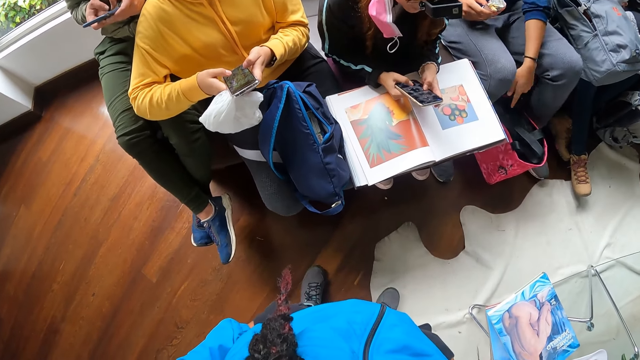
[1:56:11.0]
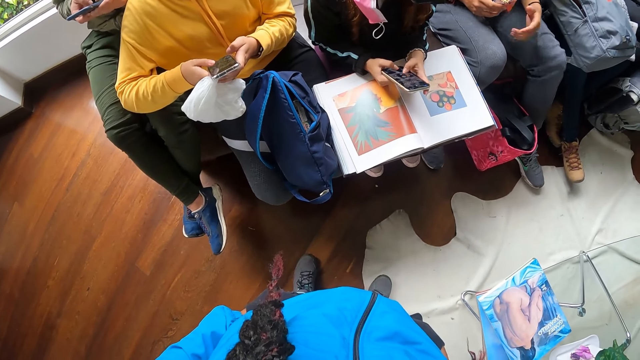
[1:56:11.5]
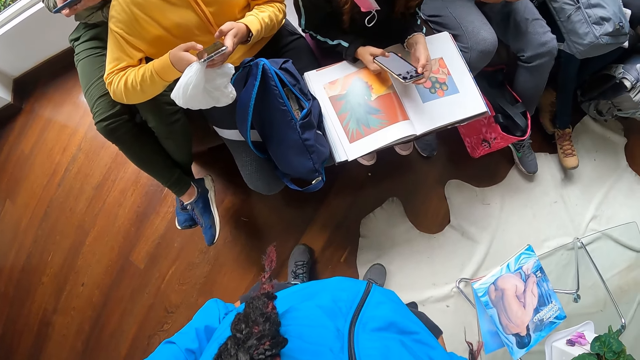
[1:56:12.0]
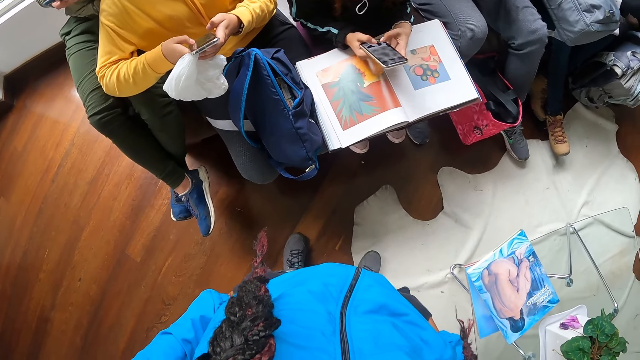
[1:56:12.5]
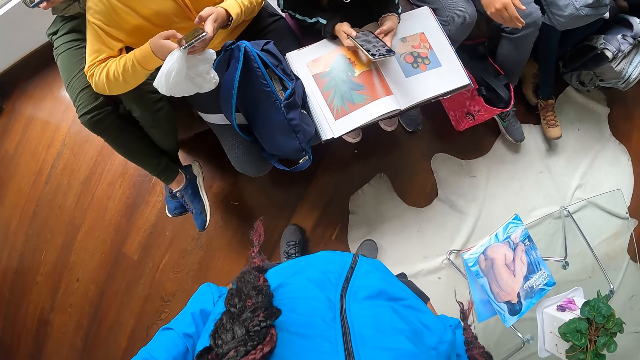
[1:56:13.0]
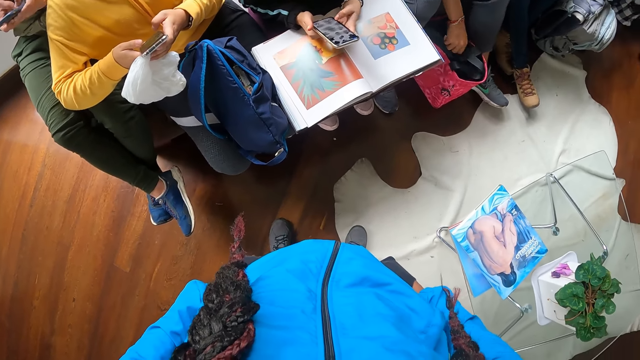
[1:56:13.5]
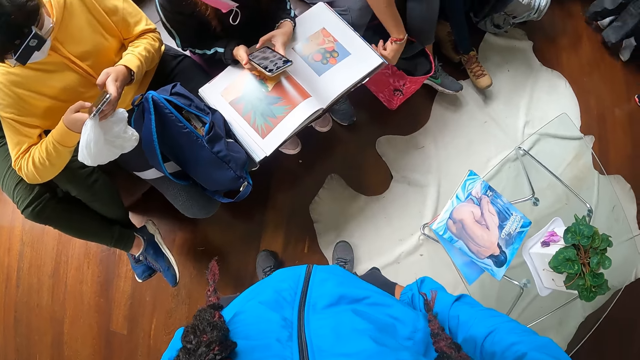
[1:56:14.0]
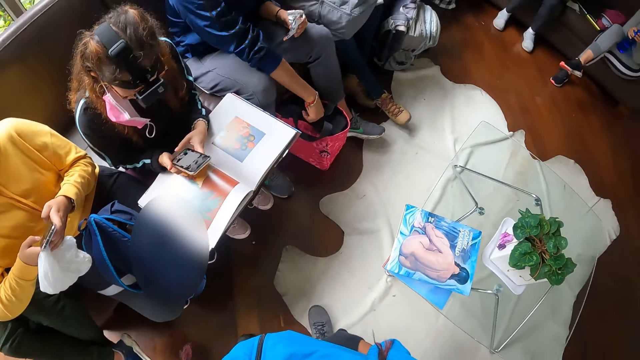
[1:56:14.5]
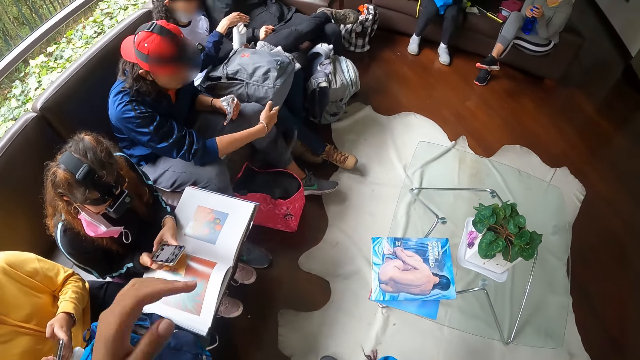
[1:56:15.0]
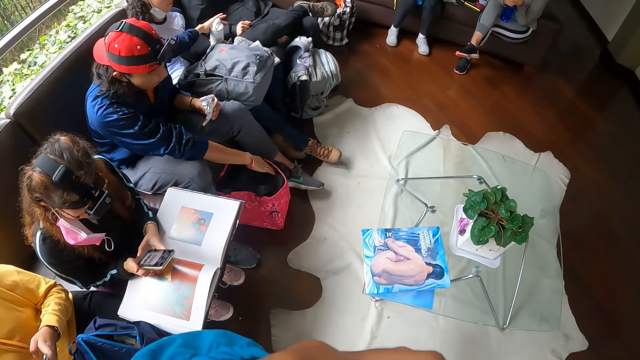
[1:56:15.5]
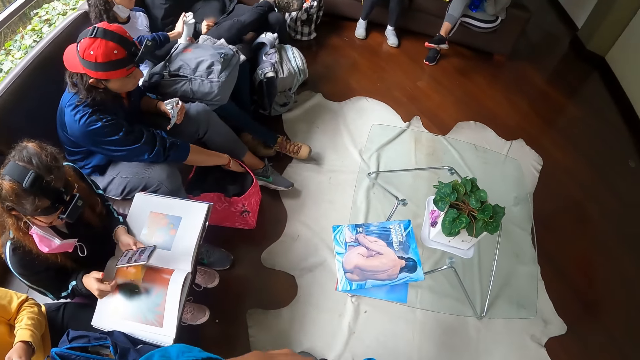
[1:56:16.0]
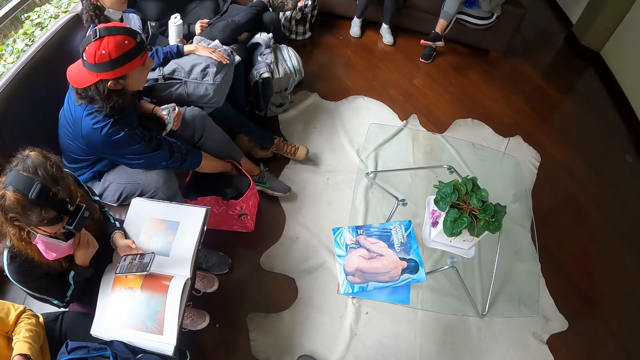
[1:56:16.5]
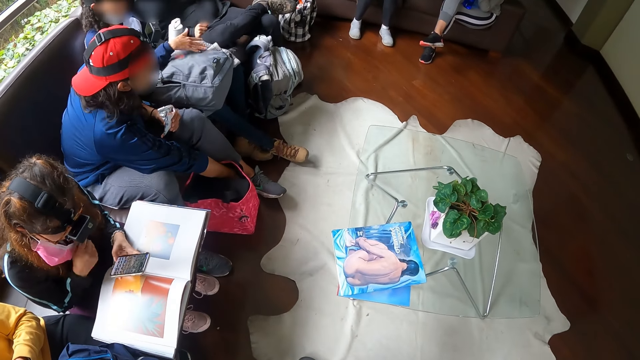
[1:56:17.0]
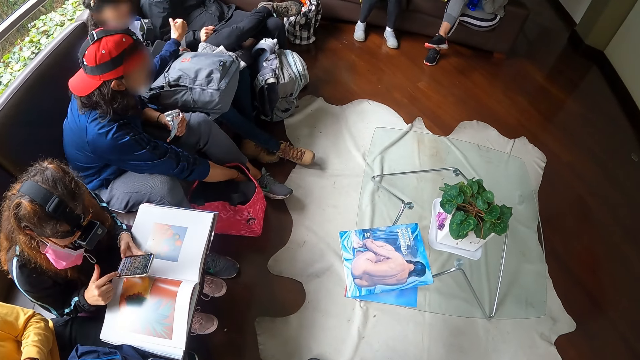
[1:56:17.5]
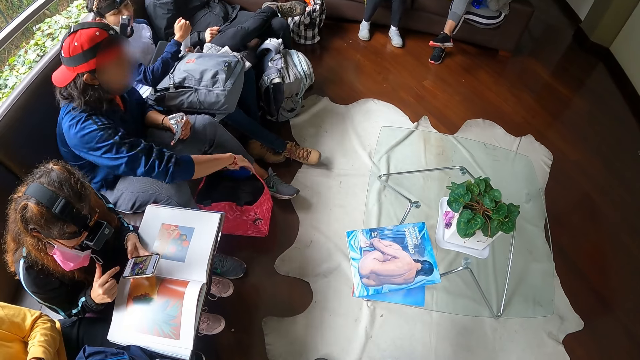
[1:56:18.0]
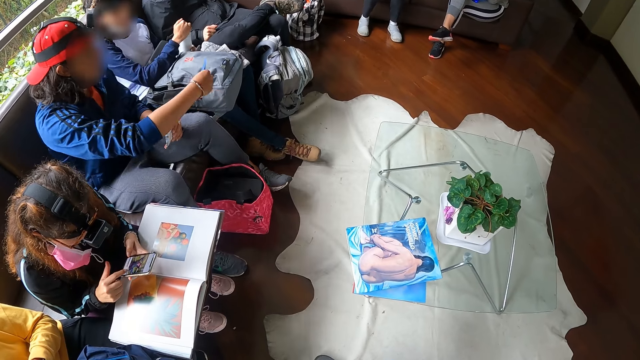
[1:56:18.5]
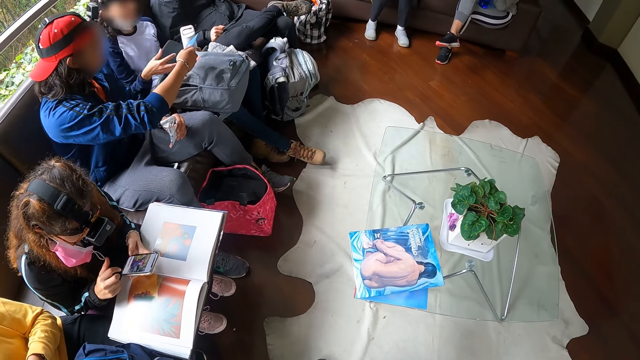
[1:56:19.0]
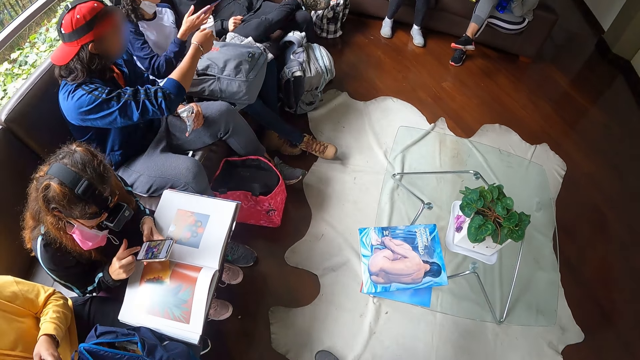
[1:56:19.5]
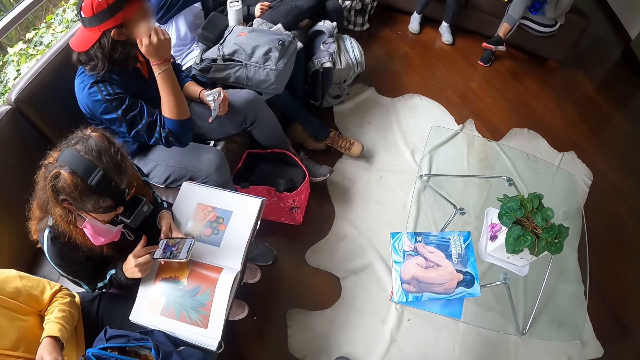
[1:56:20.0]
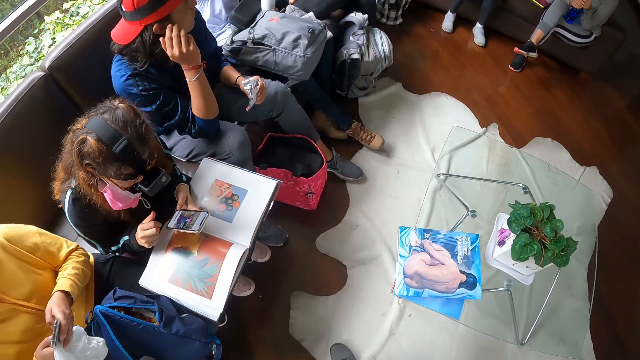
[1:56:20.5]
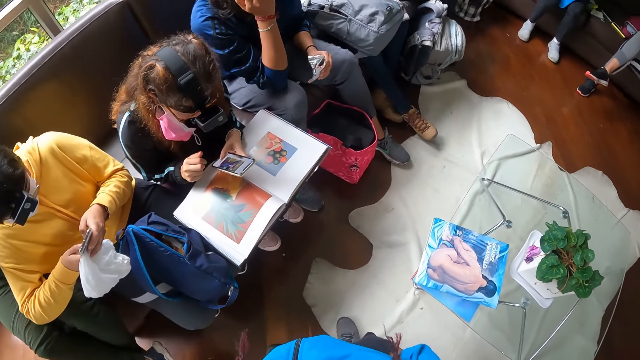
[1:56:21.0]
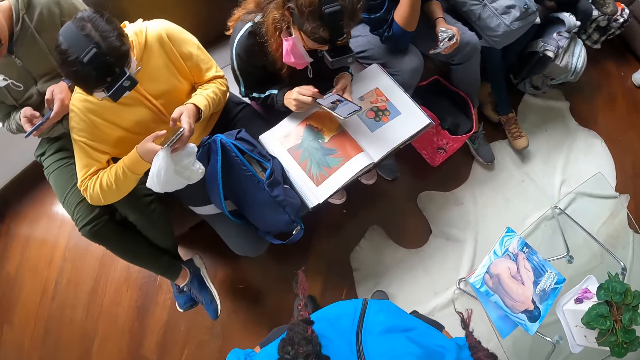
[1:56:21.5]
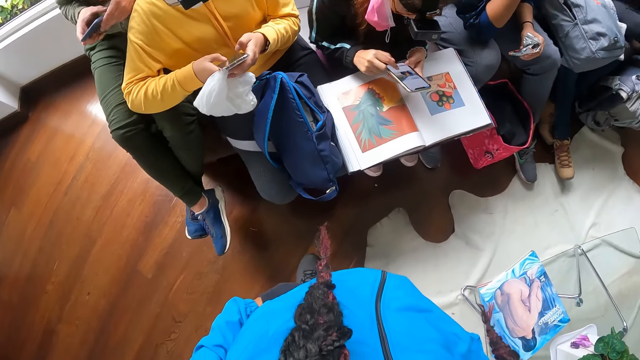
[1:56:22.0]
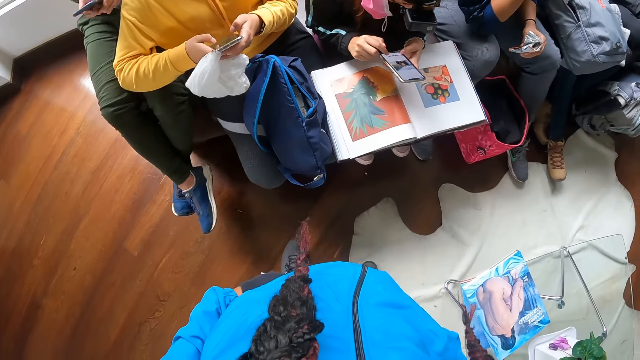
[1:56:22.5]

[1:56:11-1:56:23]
Another man adjusts the handles of a carrier bag on the floor with his right hand. The first man rubs his right hand on the bag on his lap. The first man tightens the flask cover on the flask with his right hand. The woman operates the phone with her right hand. The other man picks a card from the carrier bag with his right hand. The other man passes the card to the first man with his right hand.

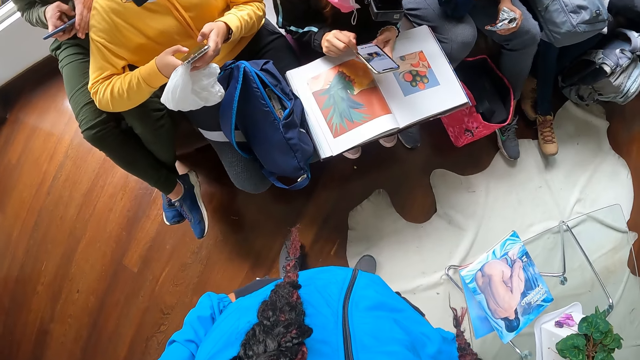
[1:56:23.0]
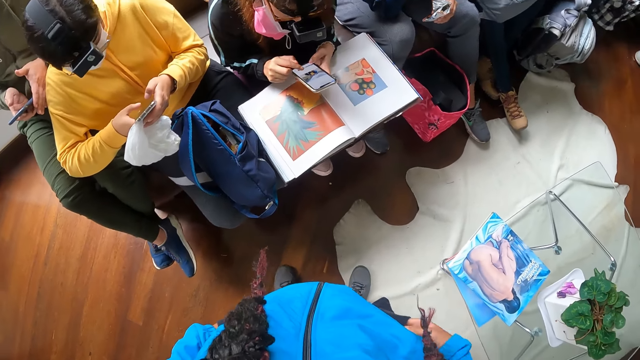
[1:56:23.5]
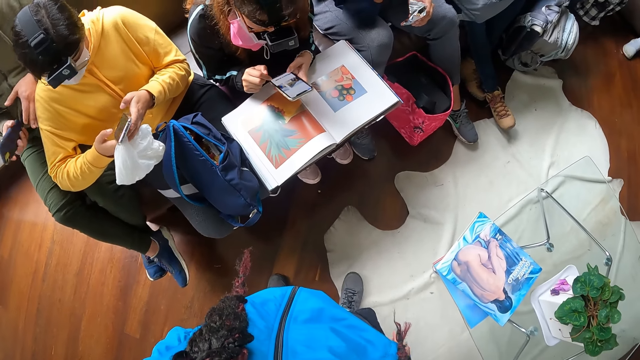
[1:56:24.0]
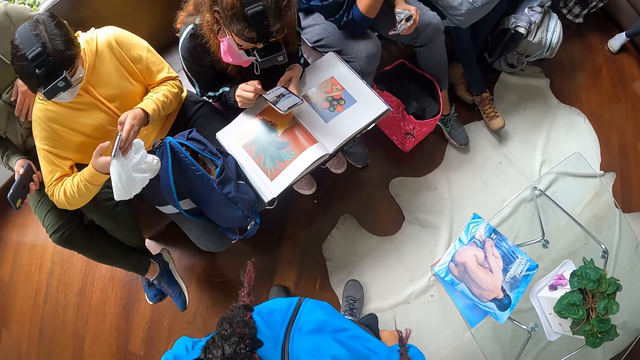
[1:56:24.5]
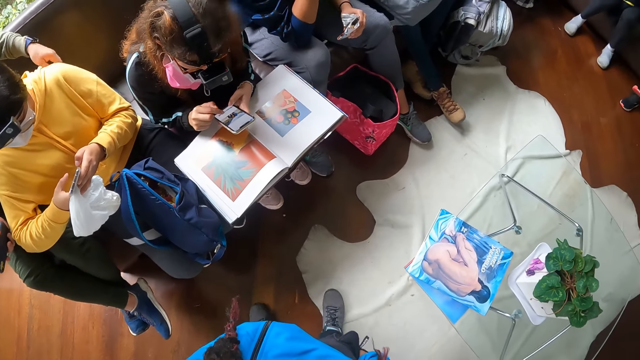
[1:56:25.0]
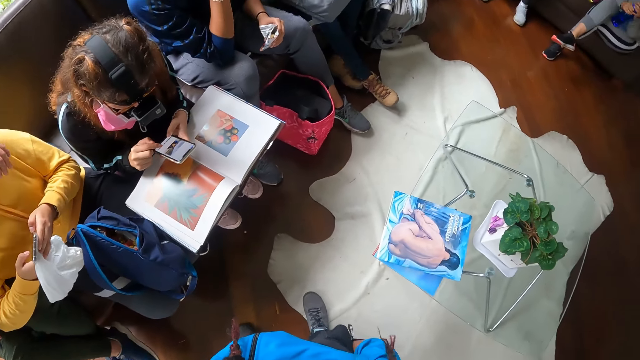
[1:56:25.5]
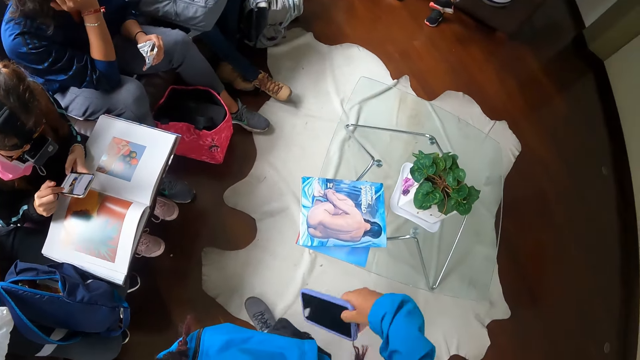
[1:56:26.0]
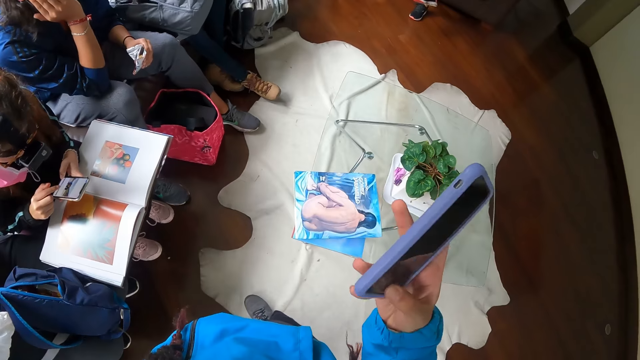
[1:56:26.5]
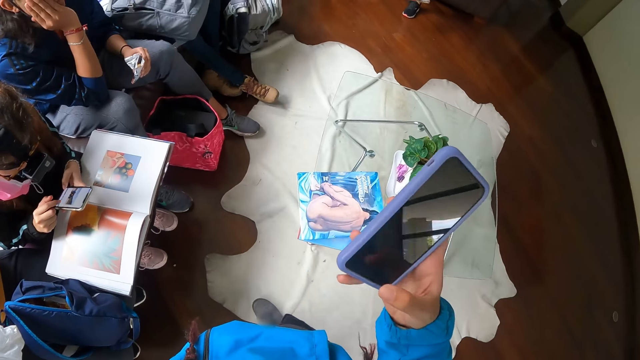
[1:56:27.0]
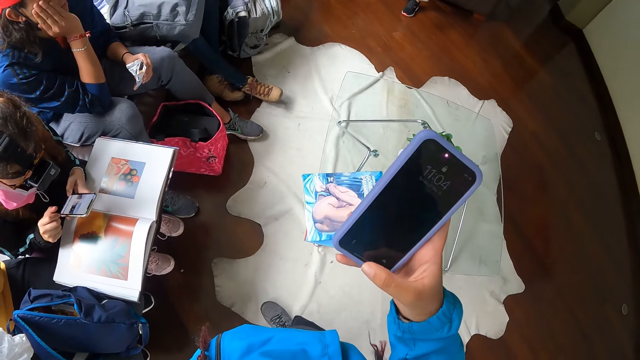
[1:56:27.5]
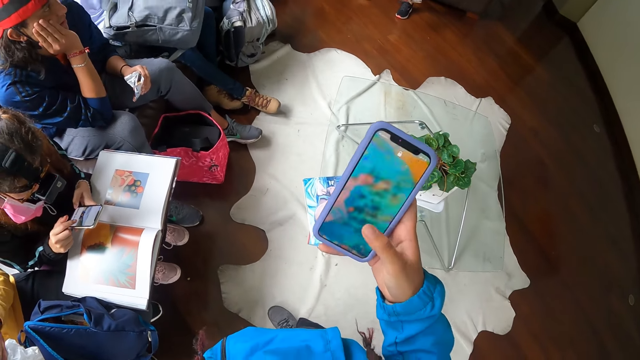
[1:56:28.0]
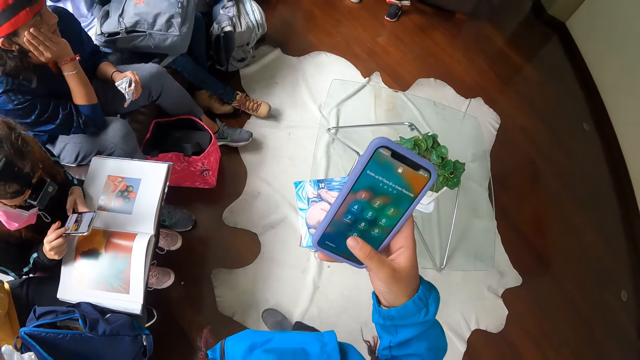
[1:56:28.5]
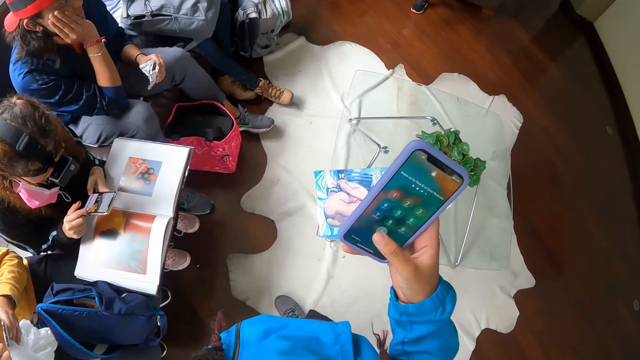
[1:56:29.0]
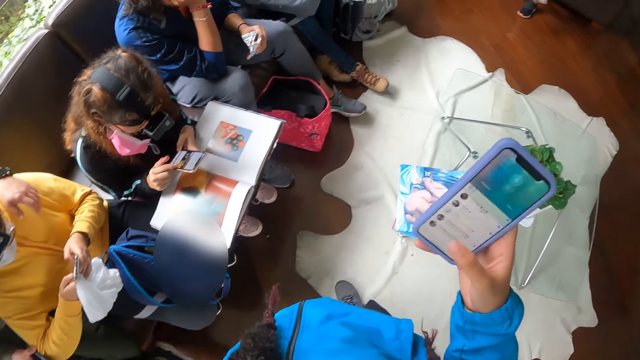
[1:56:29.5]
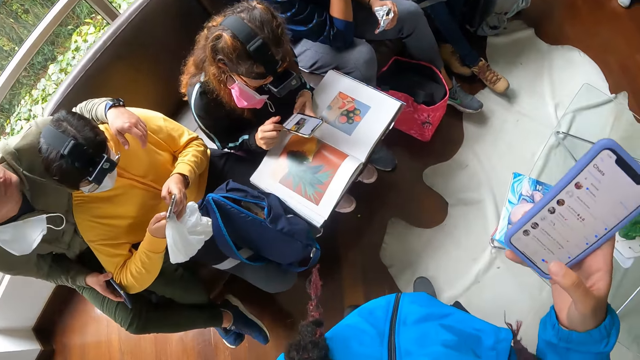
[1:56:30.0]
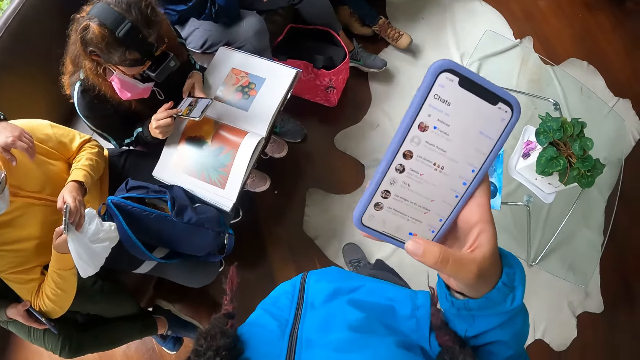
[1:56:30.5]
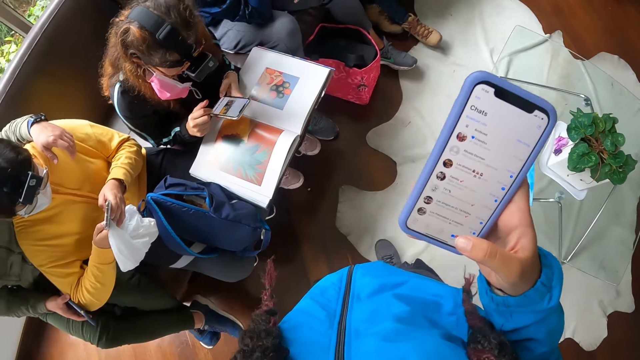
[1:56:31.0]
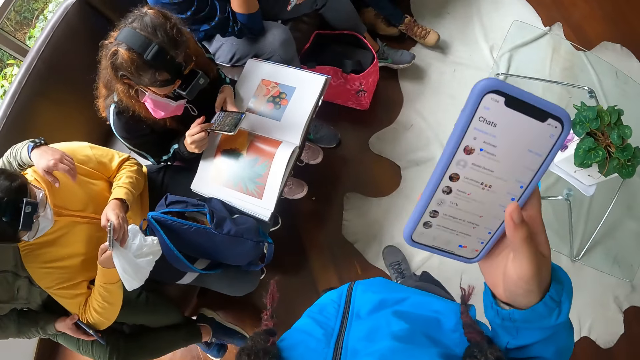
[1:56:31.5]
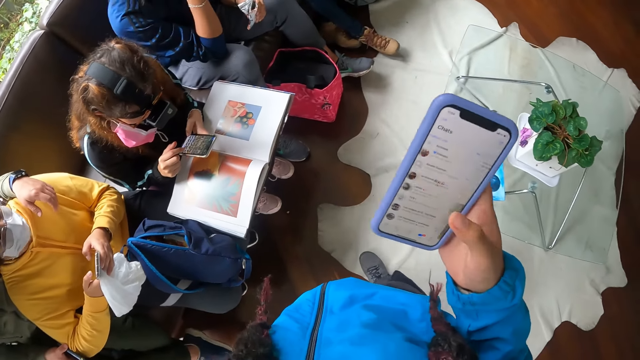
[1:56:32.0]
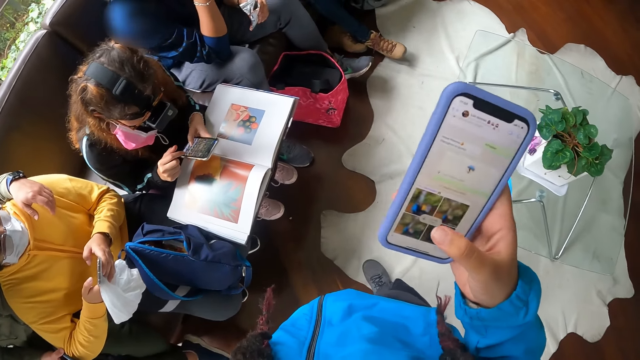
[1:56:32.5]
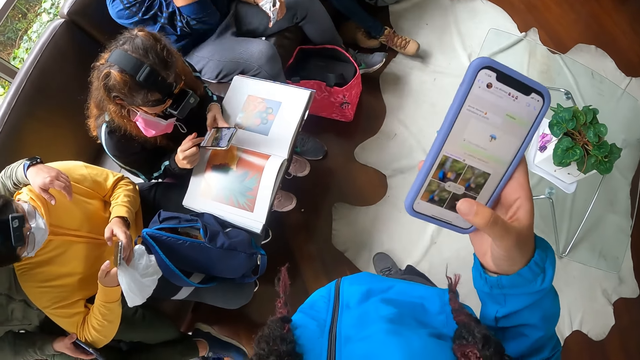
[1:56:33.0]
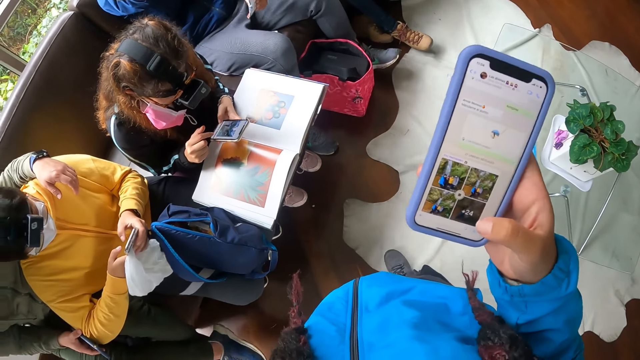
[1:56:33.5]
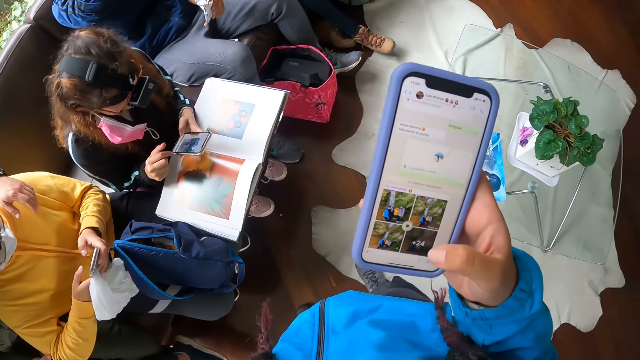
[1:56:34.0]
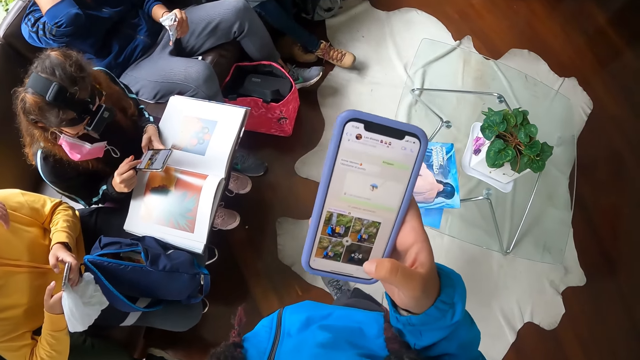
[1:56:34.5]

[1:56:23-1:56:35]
The camera wearer picks the phone in her pocket with her right hand. She operates the phone with her right hand.
